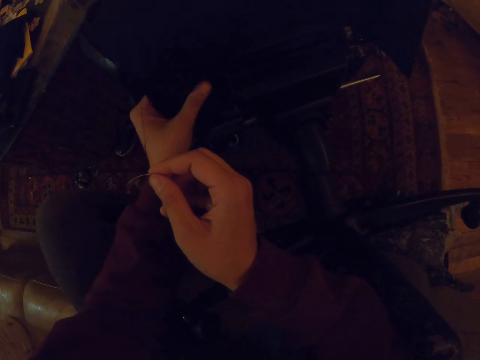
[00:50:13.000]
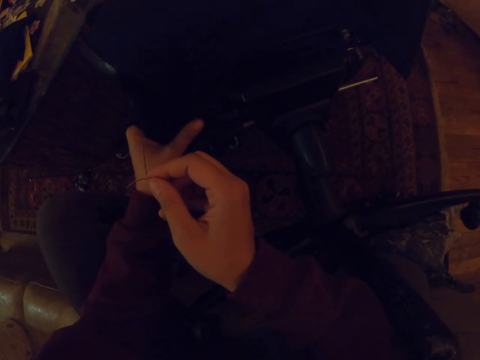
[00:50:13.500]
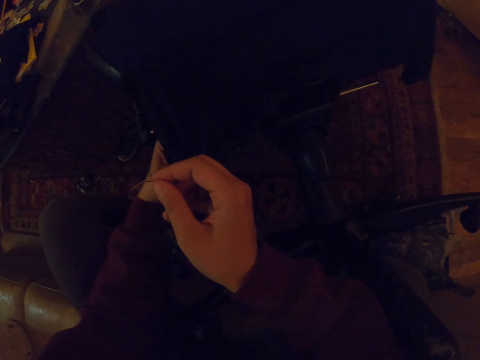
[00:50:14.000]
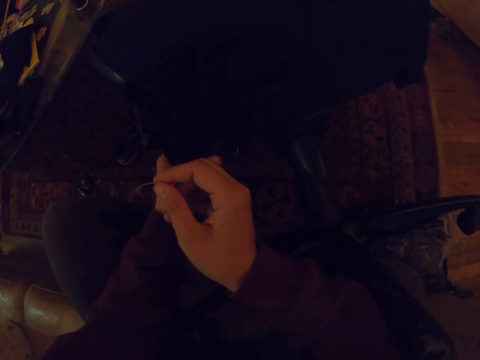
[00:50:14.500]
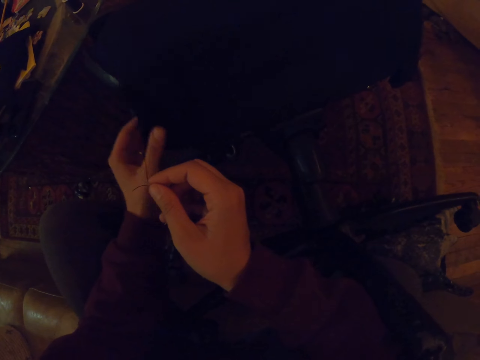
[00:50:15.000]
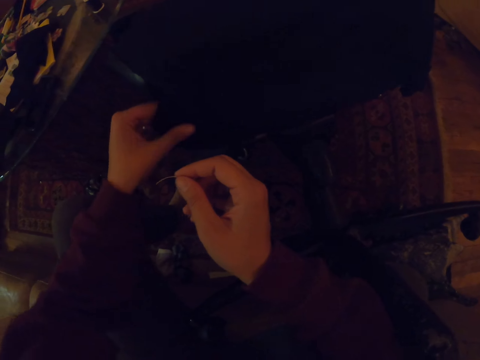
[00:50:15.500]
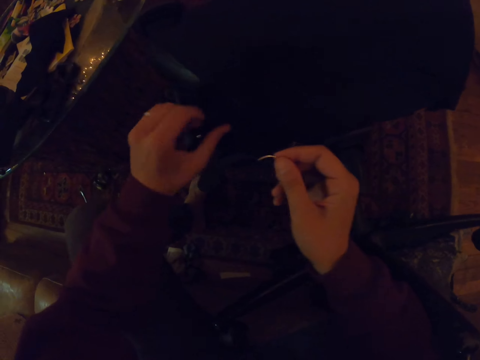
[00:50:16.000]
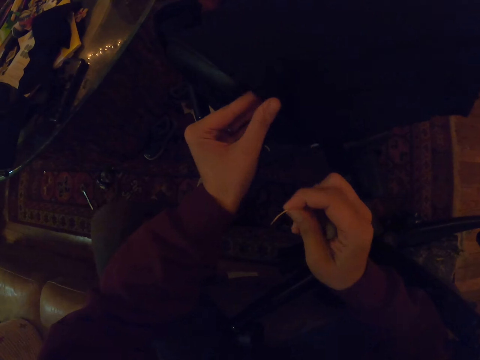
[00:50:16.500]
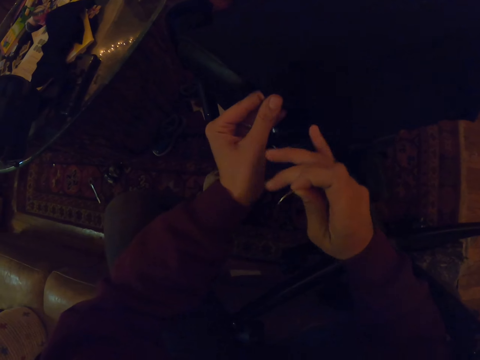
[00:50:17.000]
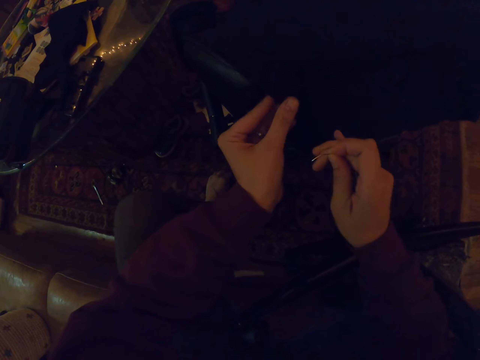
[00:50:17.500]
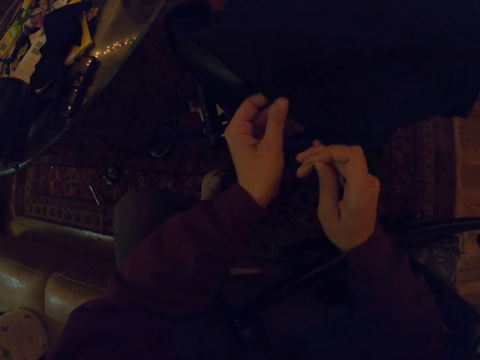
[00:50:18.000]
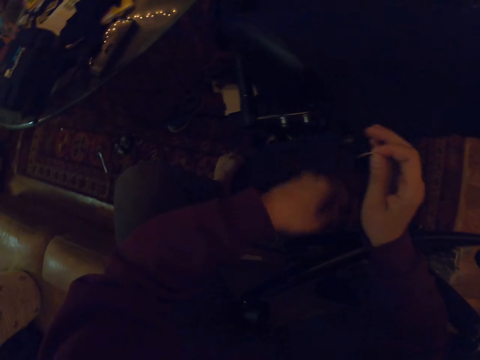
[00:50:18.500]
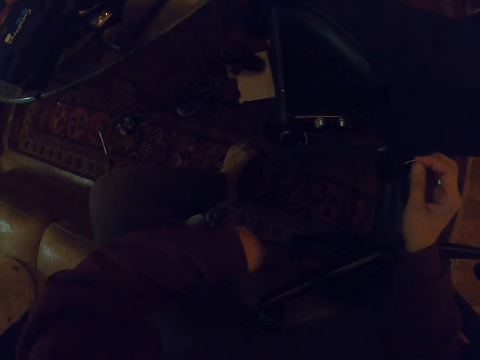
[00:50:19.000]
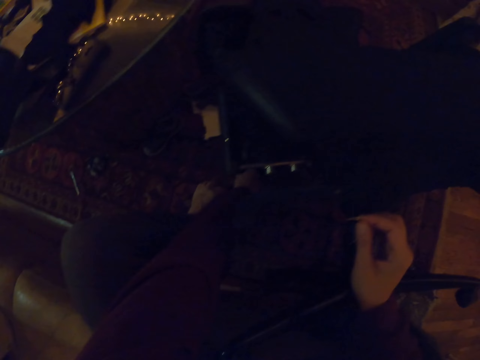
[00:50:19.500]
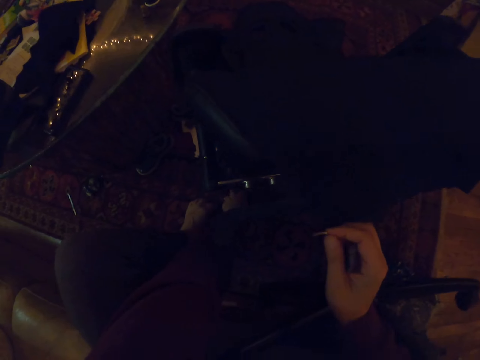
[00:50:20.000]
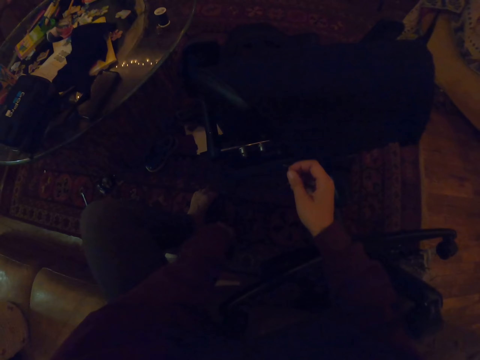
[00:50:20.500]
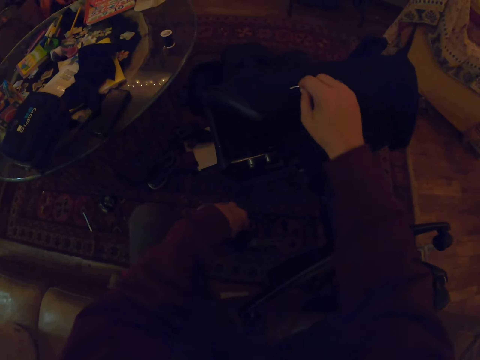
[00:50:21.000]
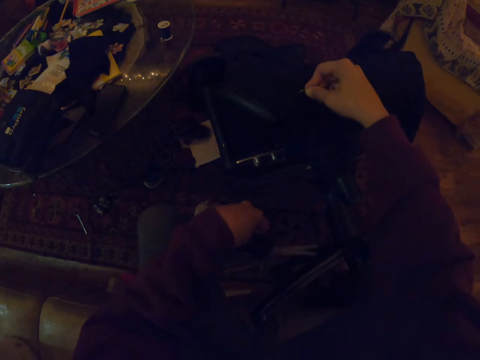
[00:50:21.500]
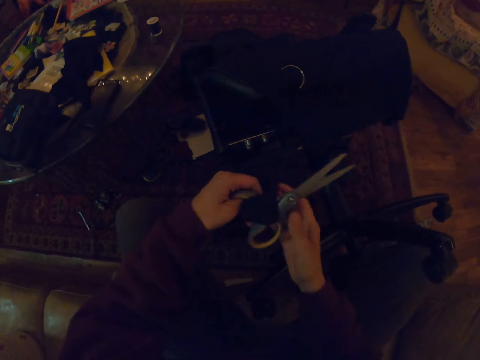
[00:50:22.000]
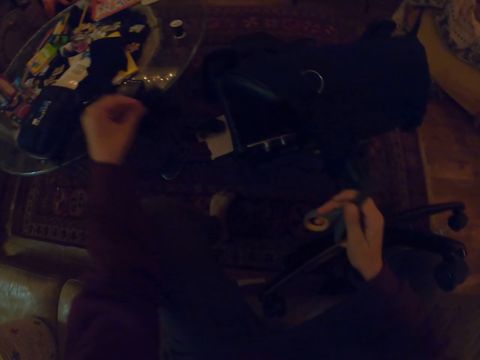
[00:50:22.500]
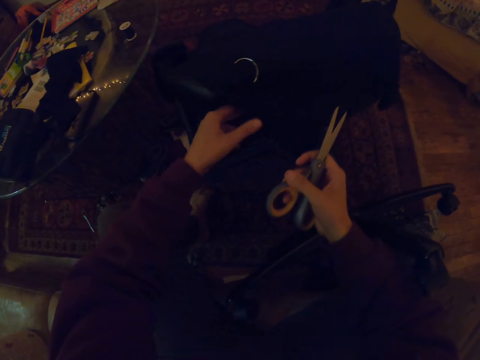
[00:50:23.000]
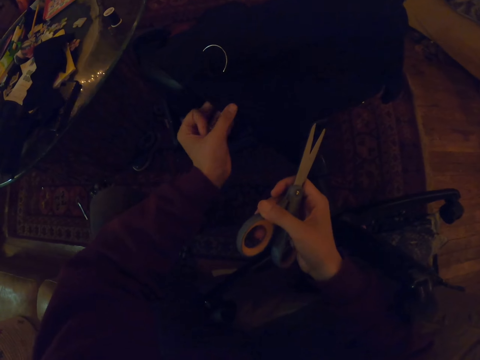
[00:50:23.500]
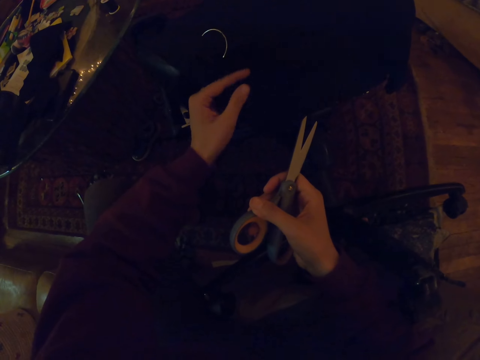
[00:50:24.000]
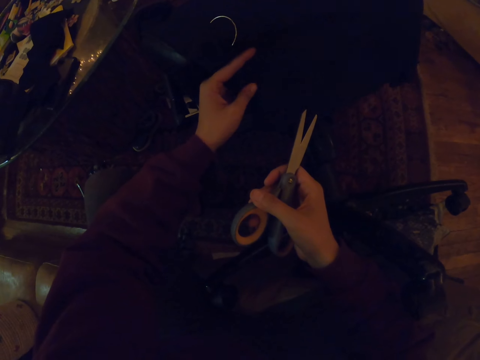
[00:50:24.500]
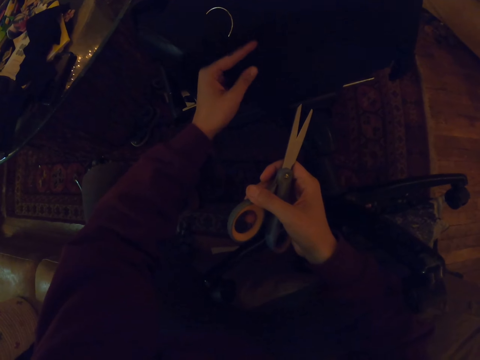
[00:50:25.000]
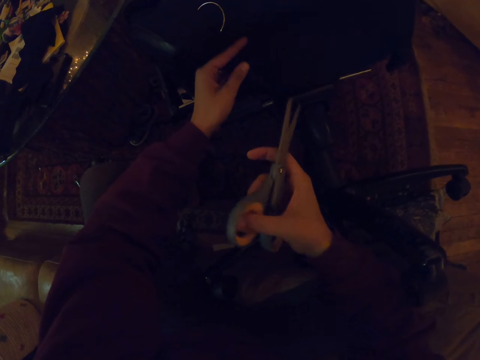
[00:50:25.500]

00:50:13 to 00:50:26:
The camera wearer pulls the piece of cloth. They remove the hook under the seat. They sew the piece of cloth on the chair. They touch the seat with the left hand. They pick up the scissors on the ground with the left hand. They hold the scissors with the right hand.

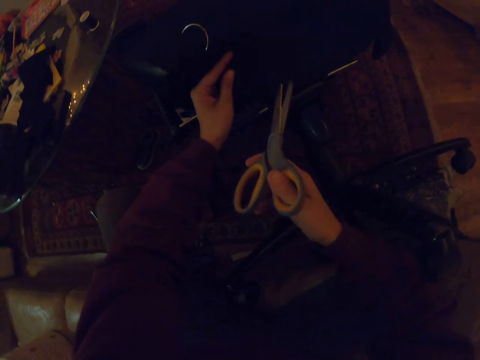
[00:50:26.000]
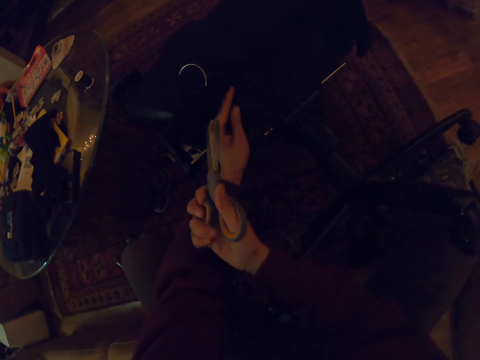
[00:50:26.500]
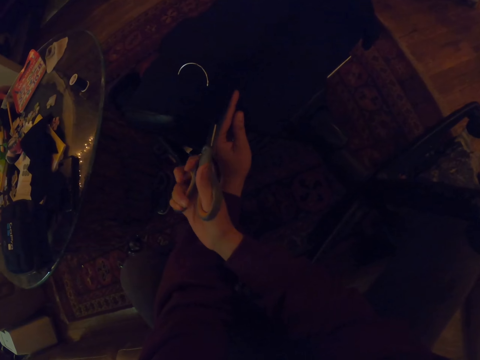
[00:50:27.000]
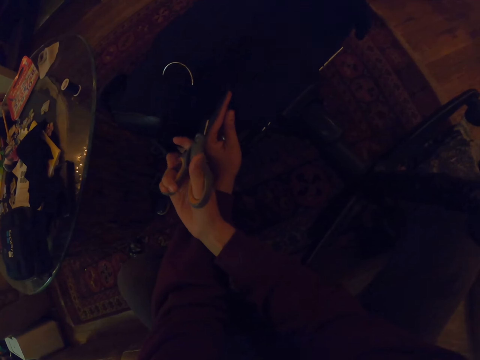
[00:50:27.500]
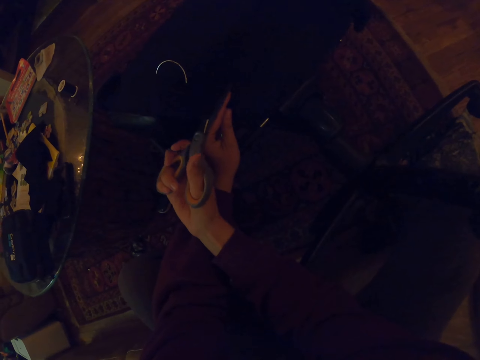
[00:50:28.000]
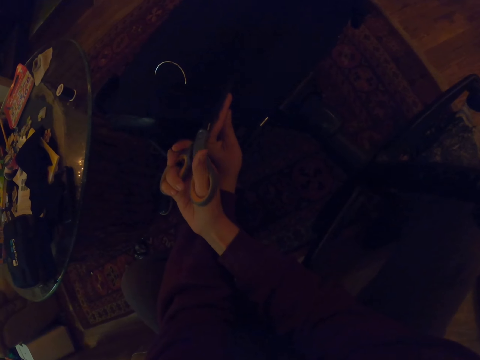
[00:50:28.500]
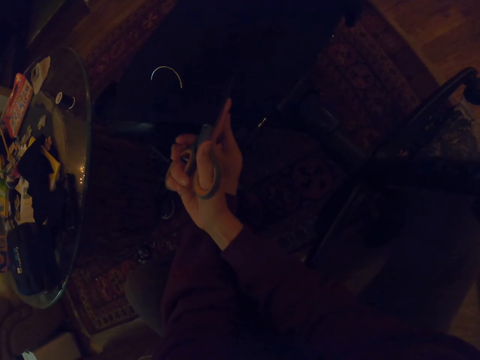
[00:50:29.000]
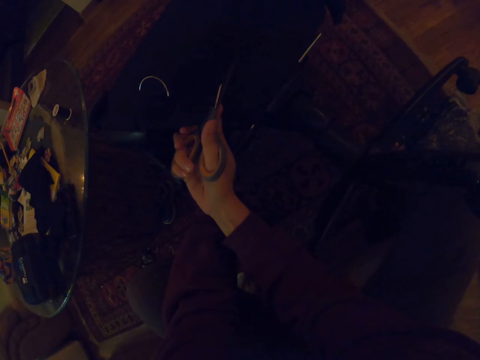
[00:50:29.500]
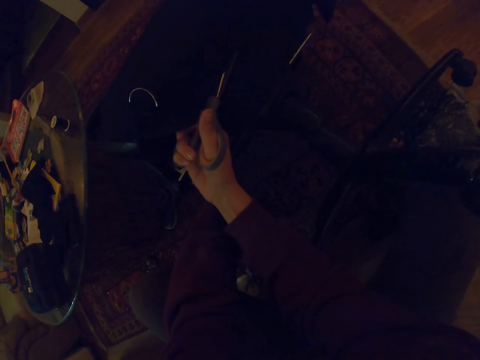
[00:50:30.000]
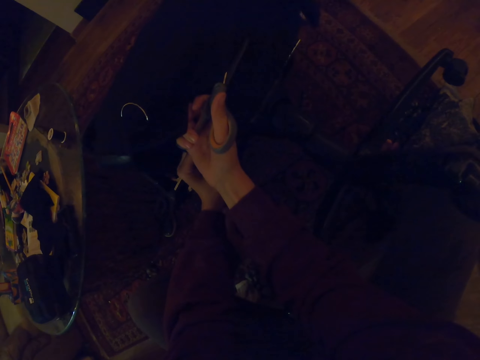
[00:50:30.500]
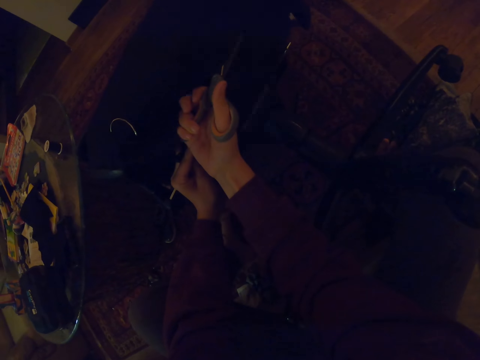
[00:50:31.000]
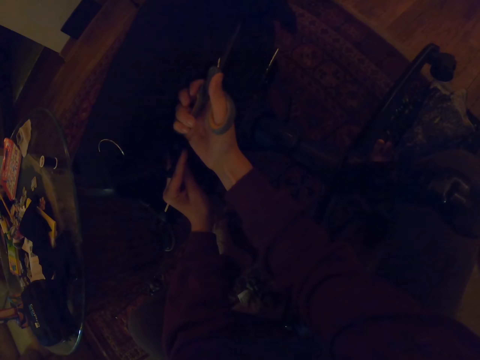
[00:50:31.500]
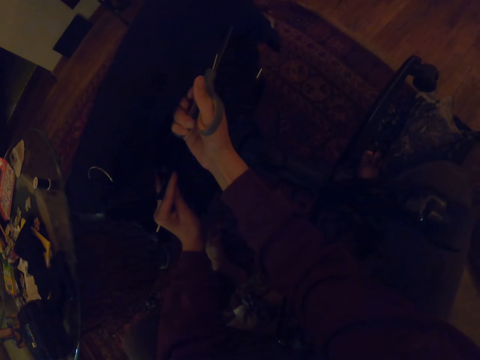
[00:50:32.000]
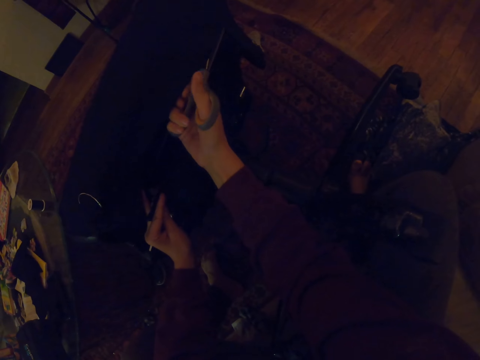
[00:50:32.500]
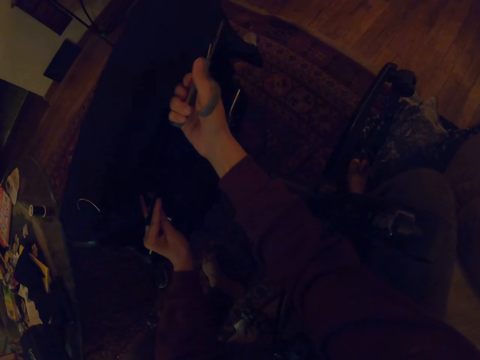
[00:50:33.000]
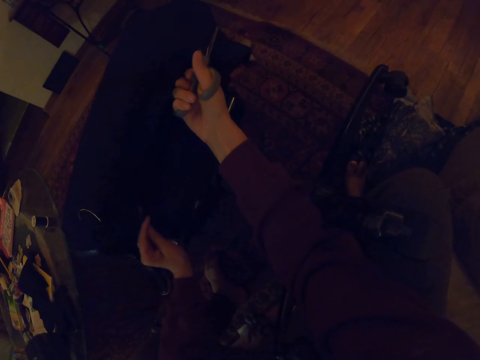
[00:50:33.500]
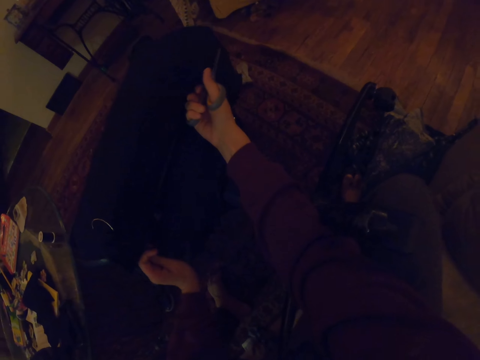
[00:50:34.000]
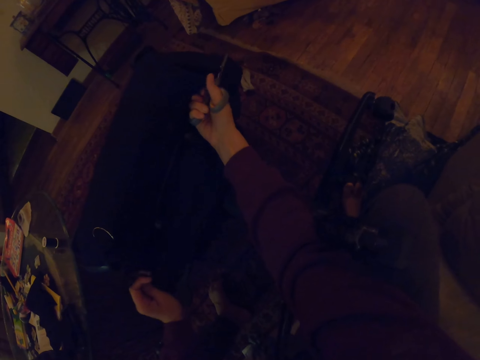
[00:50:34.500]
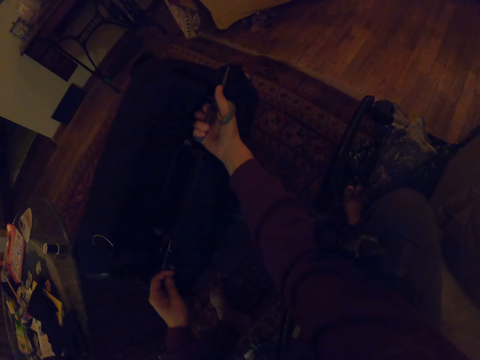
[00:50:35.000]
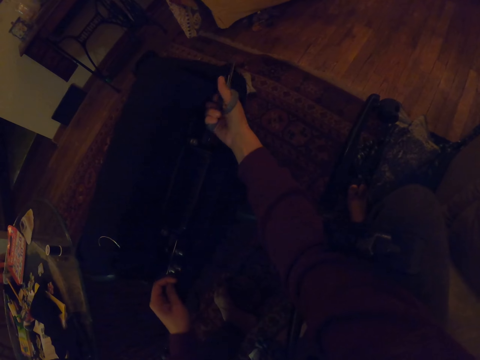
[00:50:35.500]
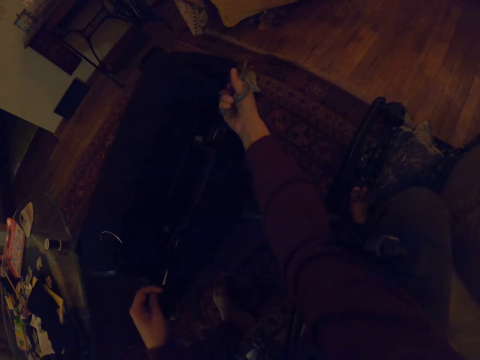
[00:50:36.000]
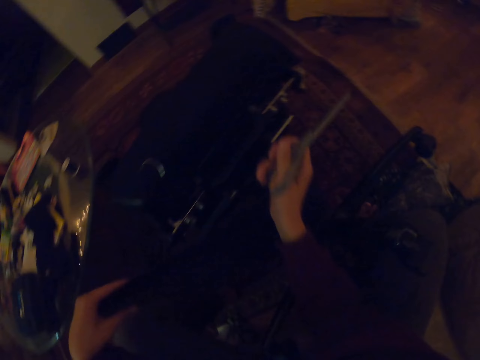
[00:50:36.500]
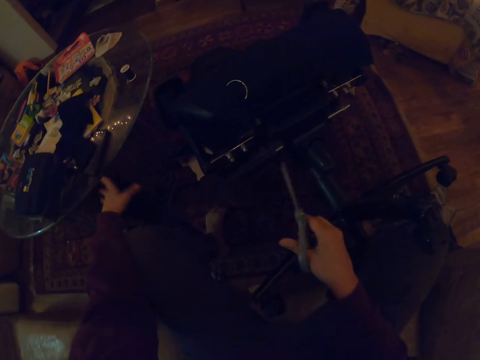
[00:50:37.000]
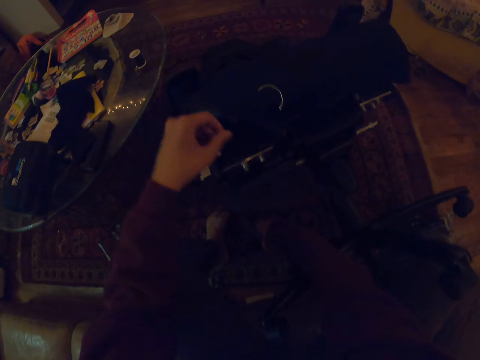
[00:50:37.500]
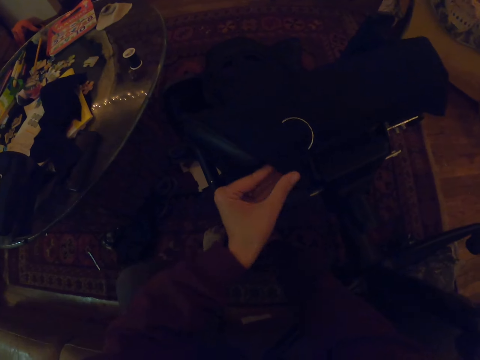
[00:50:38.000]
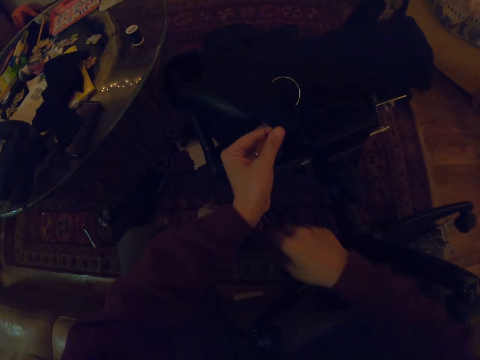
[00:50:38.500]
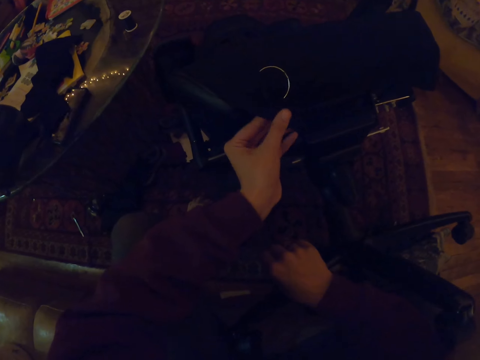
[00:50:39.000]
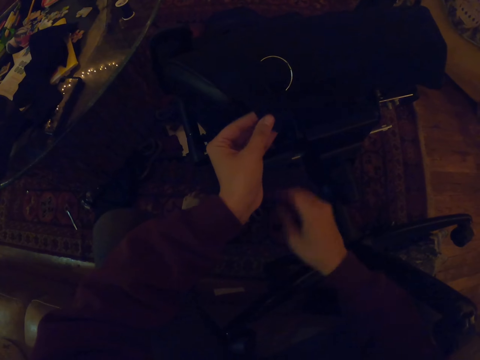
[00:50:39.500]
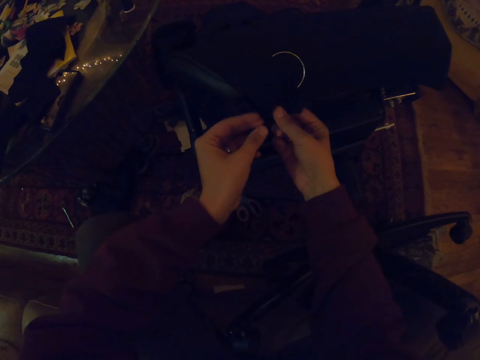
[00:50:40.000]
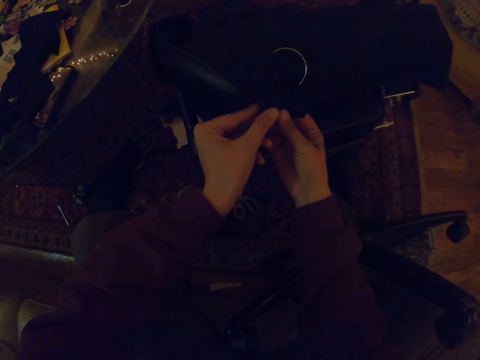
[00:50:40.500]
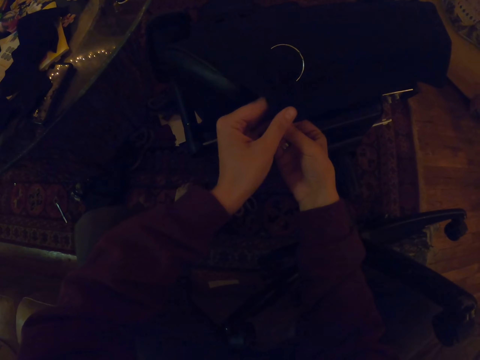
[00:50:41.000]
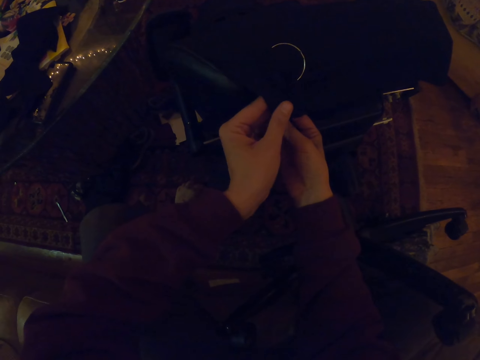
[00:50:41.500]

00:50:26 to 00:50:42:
The camera wearer cuts the cloth with scissors. They hold the cloth with the left hand. They drop the cloth on the floor with the left hand. They drop the scissors on the floor. They fix the piece of cloth on the chair.
